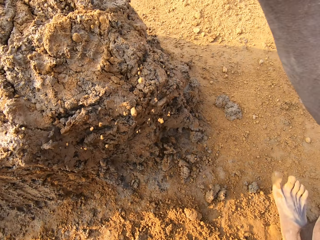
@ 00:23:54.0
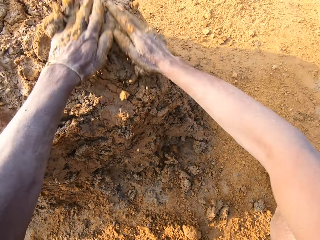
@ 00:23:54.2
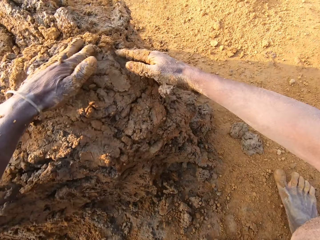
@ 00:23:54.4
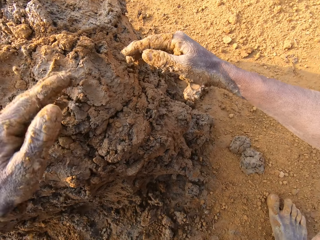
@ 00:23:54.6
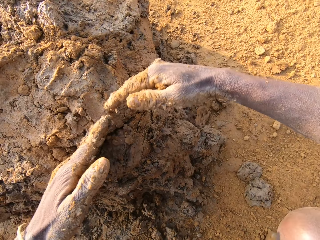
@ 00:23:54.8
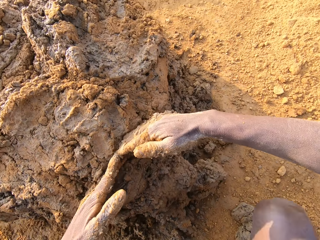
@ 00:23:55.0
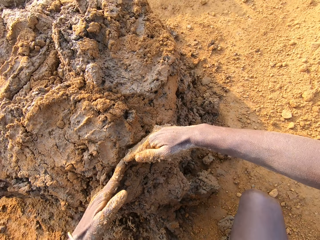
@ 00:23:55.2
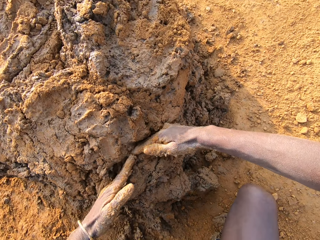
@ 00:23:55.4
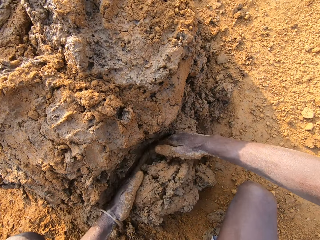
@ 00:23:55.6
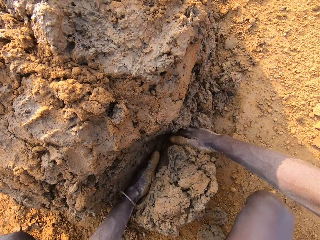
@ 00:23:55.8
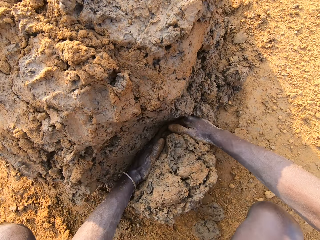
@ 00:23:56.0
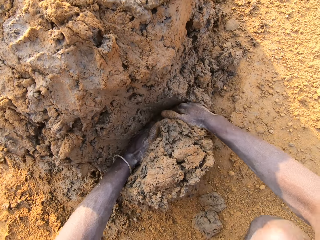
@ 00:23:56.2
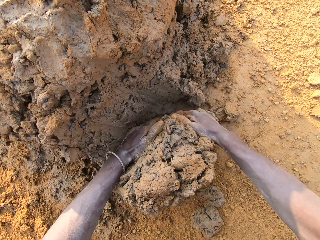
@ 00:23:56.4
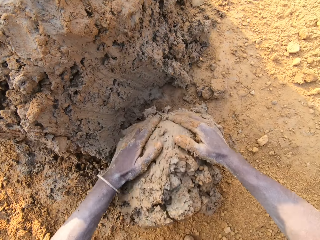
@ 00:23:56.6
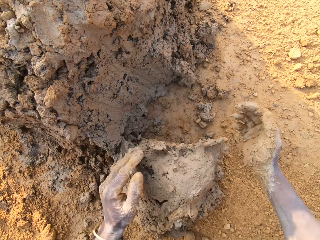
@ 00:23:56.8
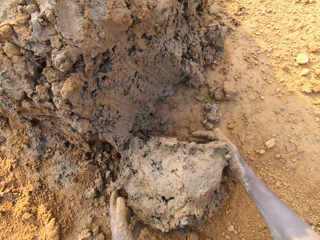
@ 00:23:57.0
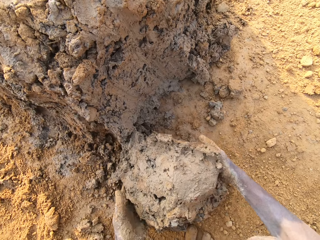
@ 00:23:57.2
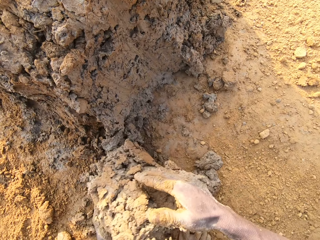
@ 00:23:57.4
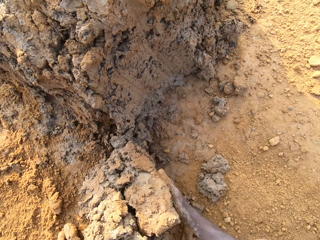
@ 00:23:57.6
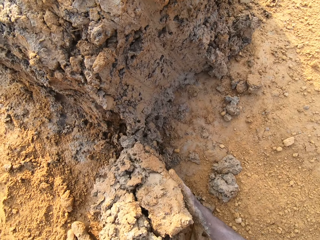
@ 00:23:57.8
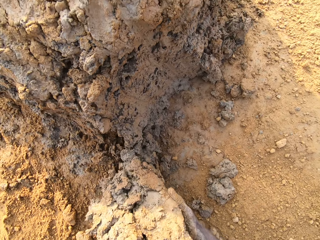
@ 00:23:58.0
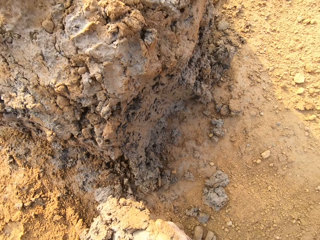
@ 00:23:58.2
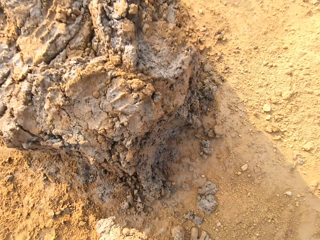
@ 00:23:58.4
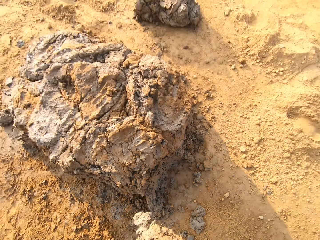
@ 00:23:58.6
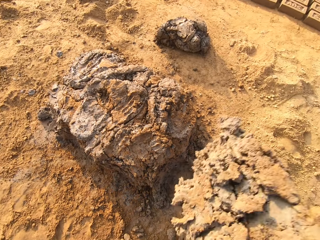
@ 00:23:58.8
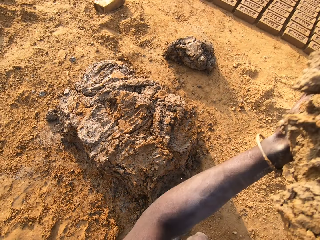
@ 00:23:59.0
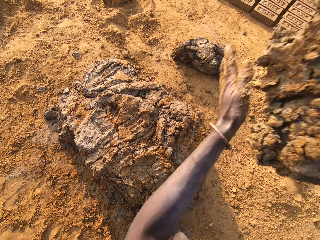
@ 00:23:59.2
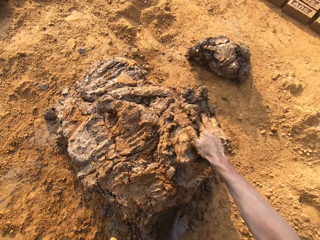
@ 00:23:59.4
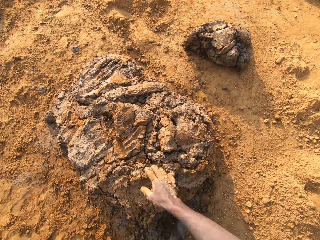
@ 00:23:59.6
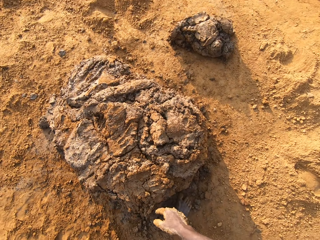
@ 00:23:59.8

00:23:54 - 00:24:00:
The camera wearer packs concrete from the ground with his two hands. He drops the concrete or mud in his hands on the heaps of concrete on the ground. He scoops the mud. He cuts a portion of the concrete from a heap of concrete on the ground with his two hands. He collects the mud. He drops the concrete in his hands on the heaps of concrete on the ground.

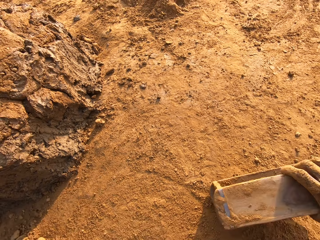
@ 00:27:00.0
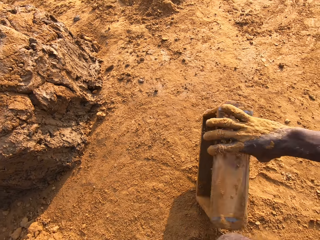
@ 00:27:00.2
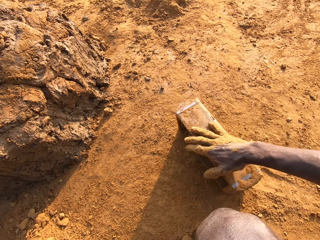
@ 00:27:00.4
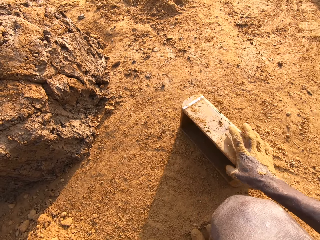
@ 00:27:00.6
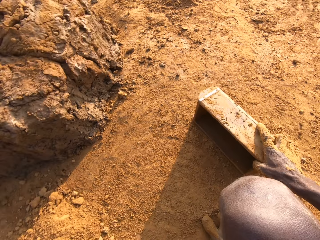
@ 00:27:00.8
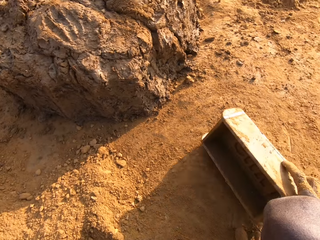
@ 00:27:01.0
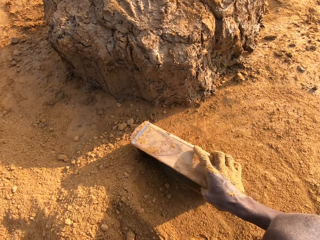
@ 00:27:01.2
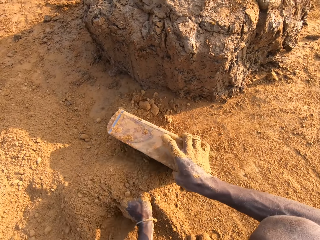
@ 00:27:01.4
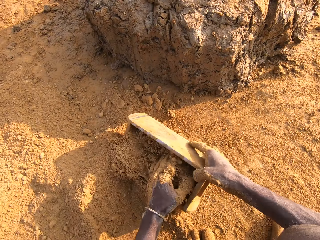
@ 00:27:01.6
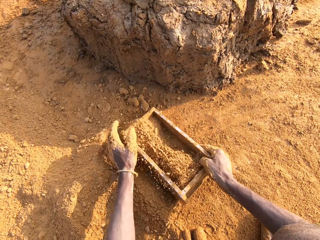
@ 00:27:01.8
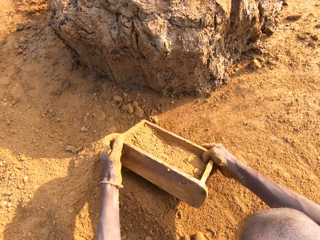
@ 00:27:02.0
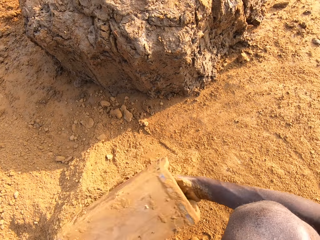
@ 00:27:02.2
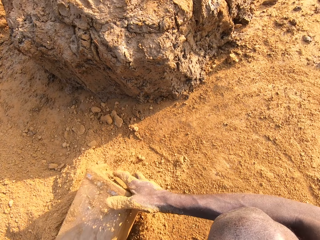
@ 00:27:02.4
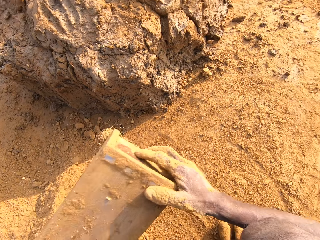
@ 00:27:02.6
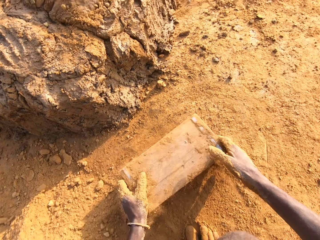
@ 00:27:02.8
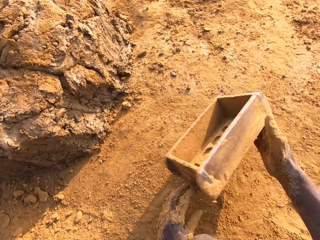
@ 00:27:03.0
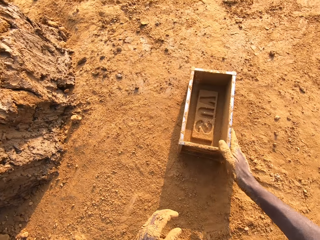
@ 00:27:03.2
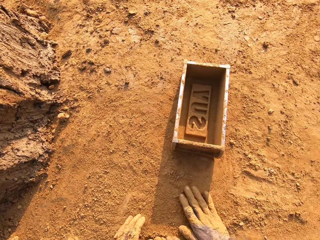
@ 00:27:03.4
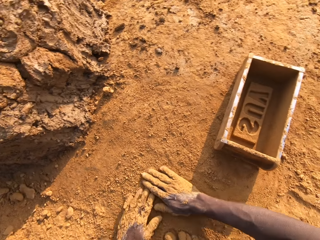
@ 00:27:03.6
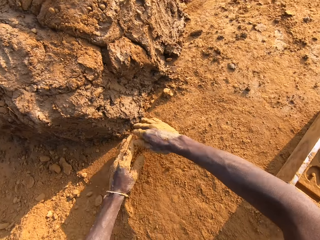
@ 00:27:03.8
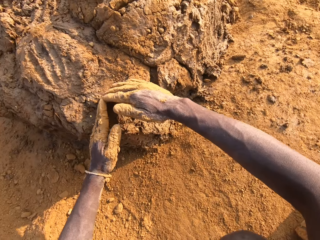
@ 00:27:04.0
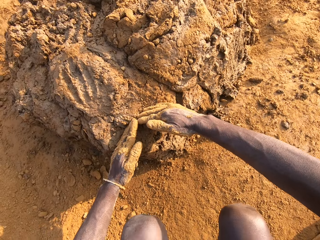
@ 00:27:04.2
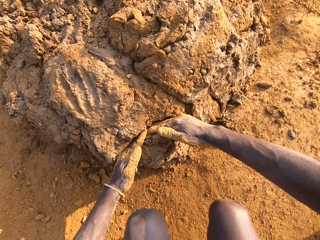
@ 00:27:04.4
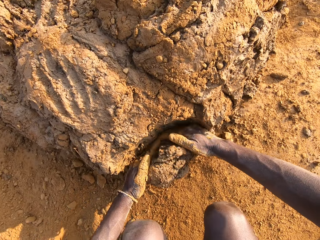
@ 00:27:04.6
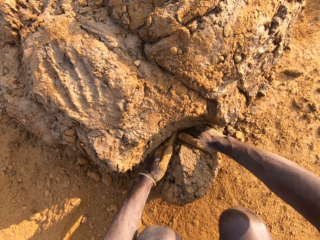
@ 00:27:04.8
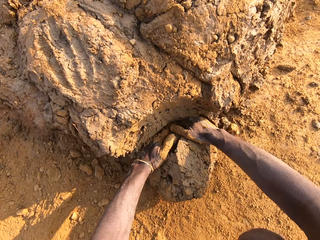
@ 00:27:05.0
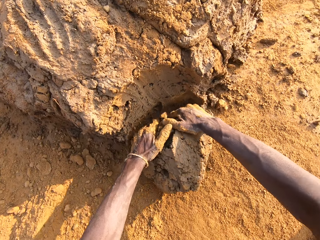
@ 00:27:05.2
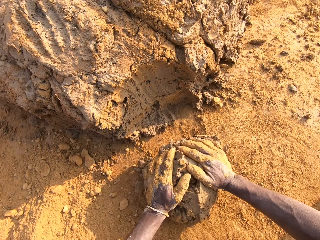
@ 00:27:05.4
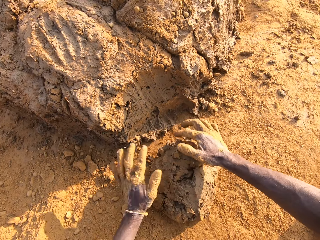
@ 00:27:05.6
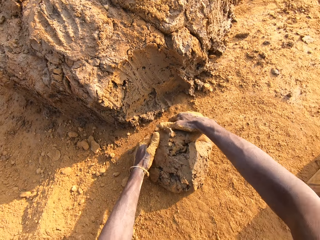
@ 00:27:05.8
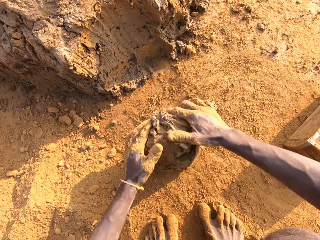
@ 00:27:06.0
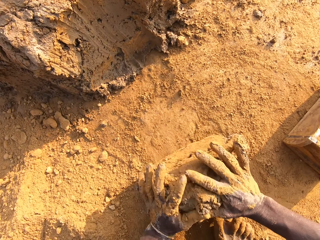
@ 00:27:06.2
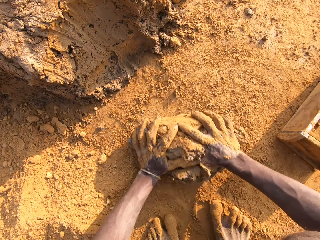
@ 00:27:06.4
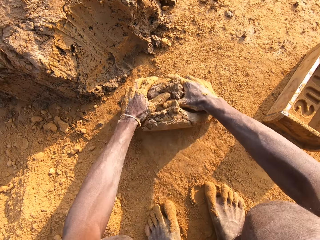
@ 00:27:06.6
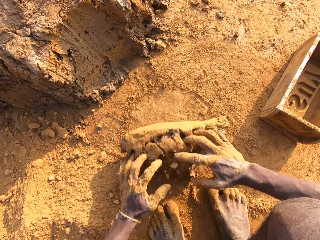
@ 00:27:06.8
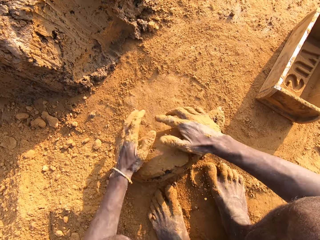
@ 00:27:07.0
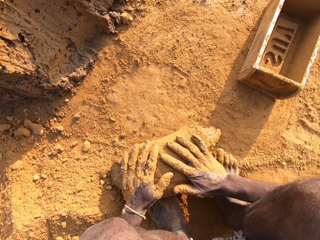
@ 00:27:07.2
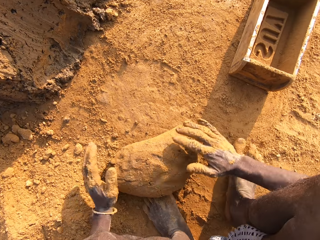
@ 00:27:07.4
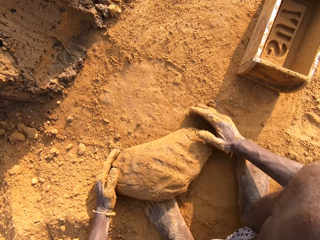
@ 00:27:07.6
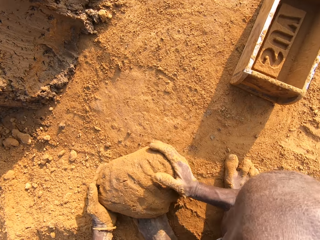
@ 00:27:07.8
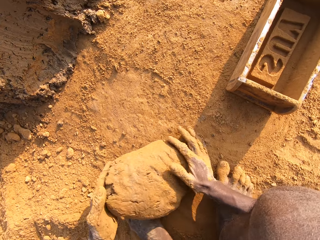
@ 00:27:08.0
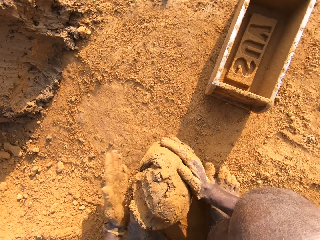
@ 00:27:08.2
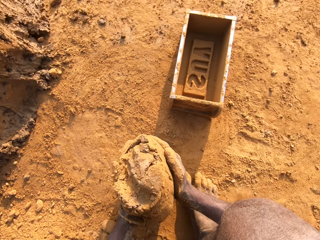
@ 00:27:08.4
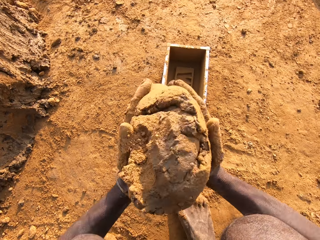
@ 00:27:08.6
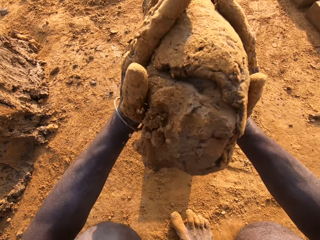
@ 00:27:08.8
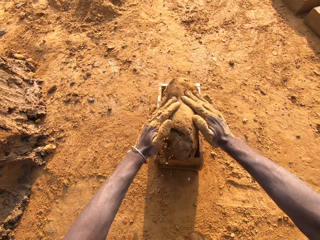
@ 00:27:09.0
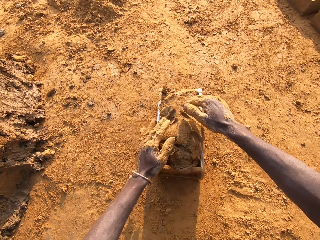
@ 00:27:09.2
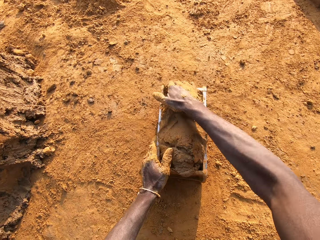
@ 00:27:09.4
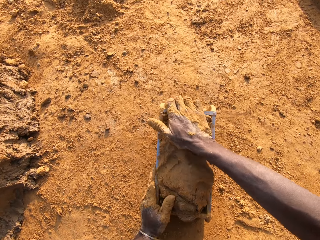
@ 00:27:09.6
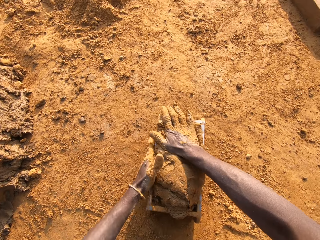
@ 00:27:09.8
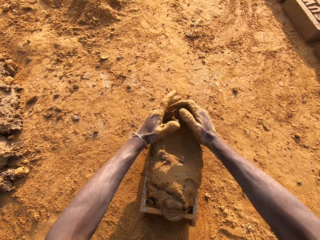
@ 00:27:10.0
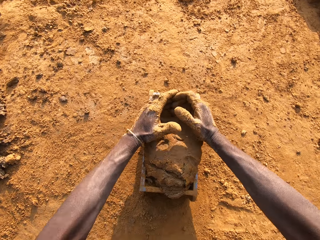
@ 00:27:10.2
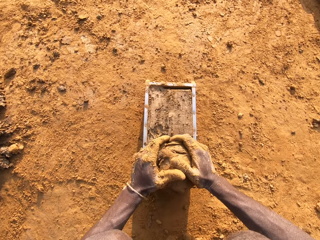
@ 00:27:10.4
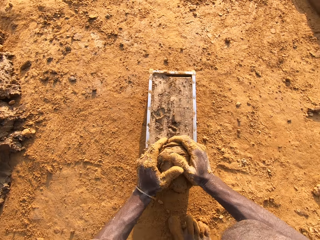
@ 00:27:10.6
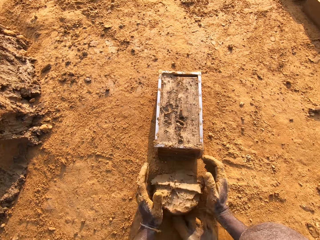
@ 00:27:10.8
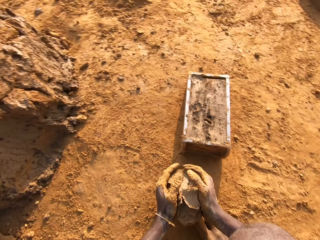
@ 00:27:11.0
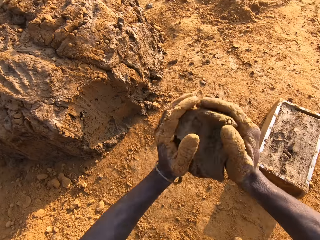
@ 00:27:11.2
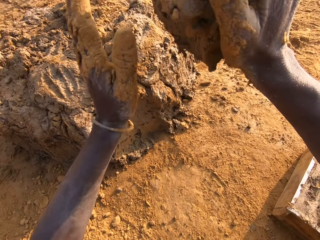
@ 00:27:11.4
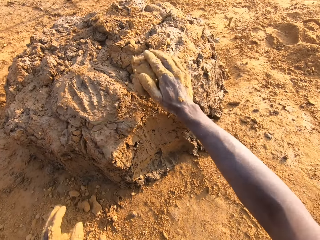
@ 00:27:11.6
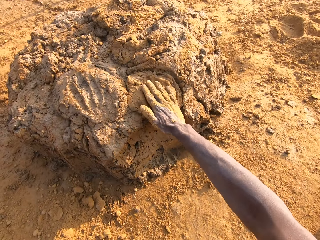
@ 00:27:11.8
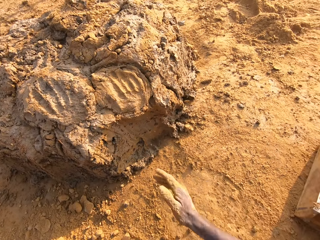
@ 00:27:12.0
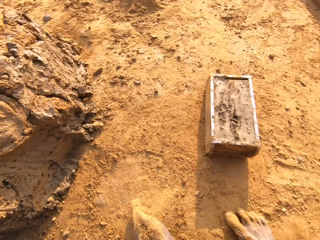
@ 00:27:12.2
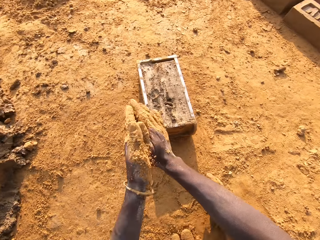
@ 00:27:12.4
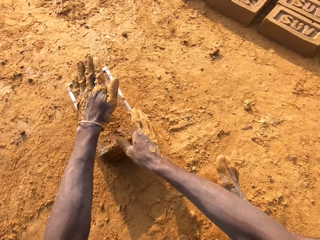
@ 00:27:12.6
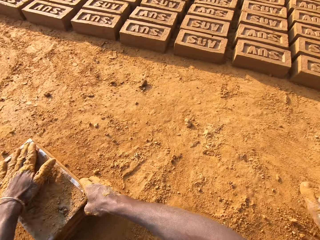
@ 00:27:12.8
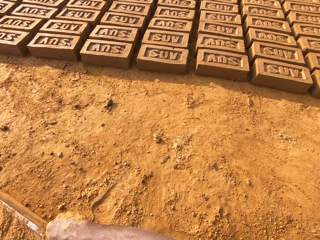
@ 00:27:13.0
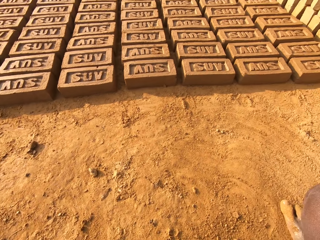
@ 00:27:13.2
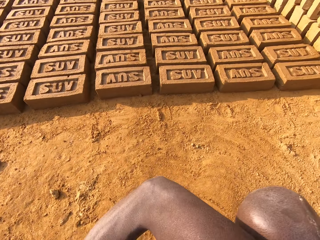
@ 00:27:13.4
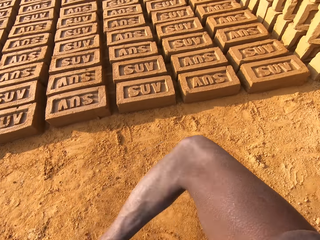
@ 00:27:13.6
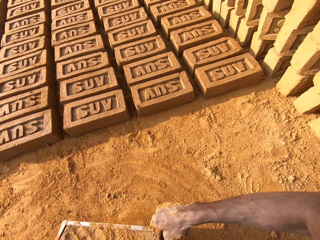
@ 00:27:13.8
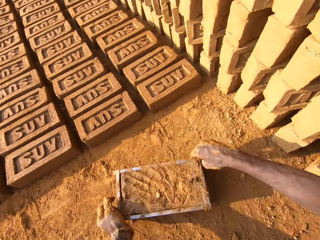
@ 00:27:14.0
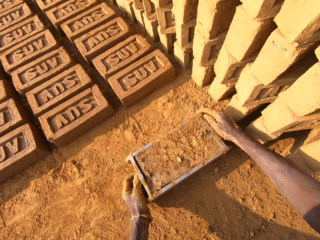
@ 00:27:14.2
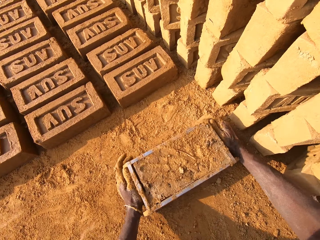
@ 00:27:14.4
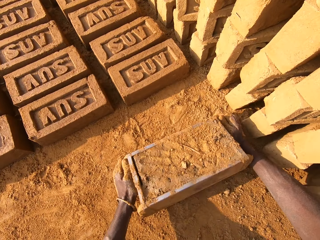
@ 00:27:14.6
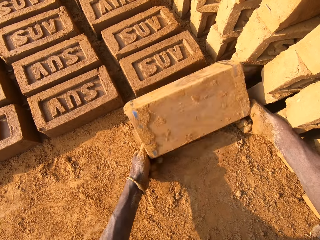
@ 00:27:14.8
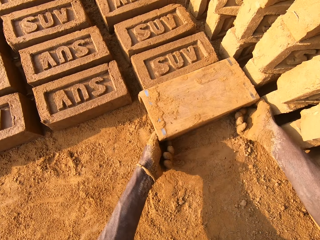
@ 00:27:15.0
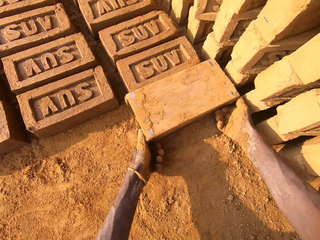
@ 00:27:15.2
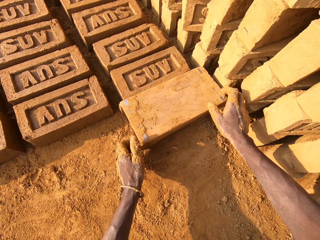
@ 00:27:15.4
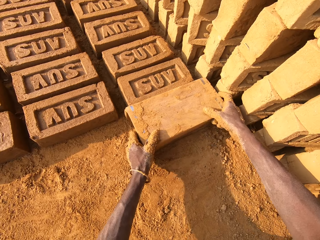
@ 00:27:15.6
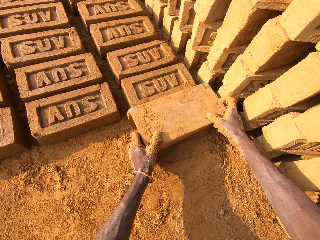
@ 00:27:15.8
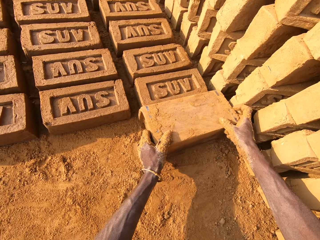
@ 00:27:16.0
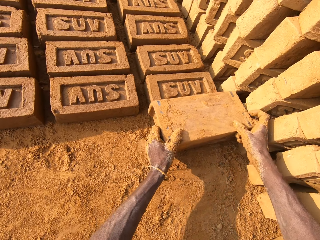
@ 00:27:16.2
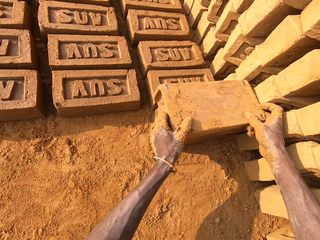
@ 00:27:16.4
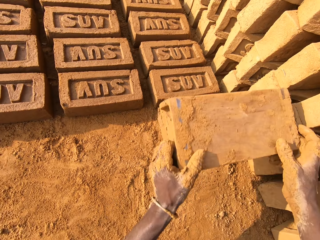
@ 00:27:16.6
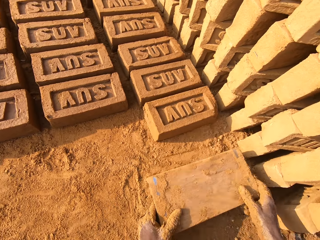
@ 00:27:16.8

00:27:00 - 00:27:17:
The camera wearer turns a brick mold. He moves the brick mold. He pours sand or dirt into the iron brick mold with his left hand. He turns the brick mold. He pours the dirt. He removes the sand from the iron brick mold. He drops the iron brick mold on the ground. He touches the dirt. He moves a hand towards mud. He cuts a portion of the concrete or mud from the heap of concrete on the ground with his two hands. He scoops the mud. He rolls the mud. He mixes the concrete on the ground with his hands. He collects the mud. He drops the concrete in his hand in the iron brick mold. He touches the brick mold. He removes the excess concrete from the iron brick mold. He holds the mud. He drops the excess concrete on the heap of concrete on the ground. He rubs his hands. He touches the mud. He carries the iron brick mold from the ground with his hands. He drops the iron brick mold beside other bricks on the ground. He turns the brick mold. He removes the brick mold from the brick.
